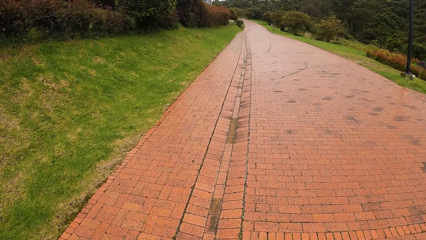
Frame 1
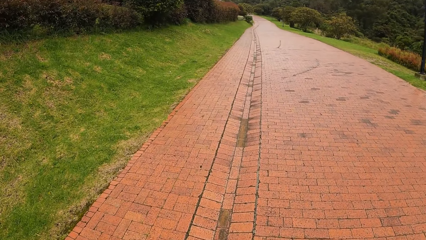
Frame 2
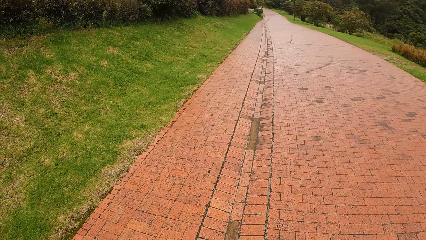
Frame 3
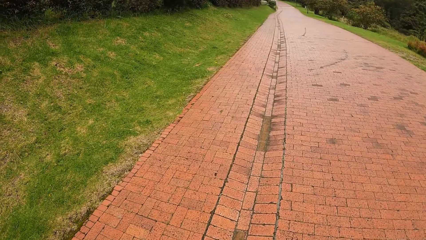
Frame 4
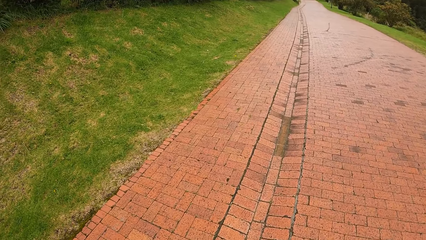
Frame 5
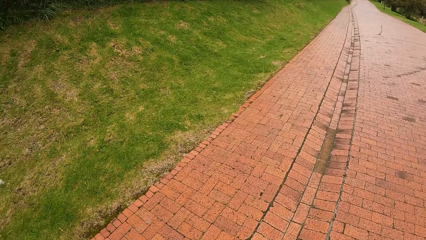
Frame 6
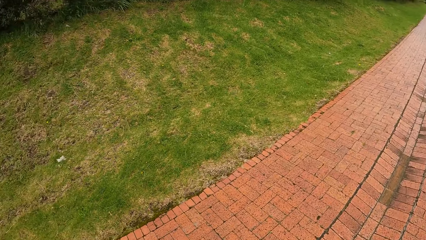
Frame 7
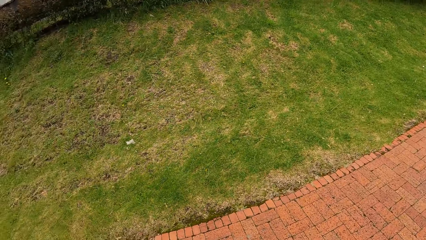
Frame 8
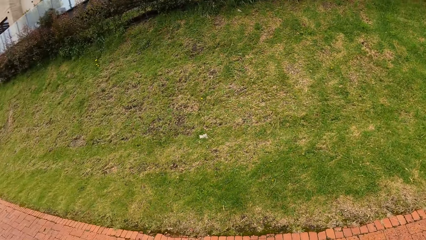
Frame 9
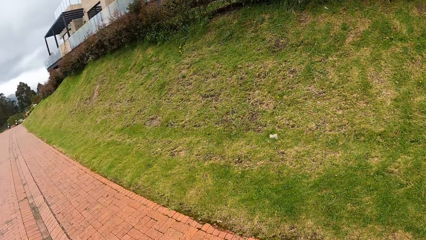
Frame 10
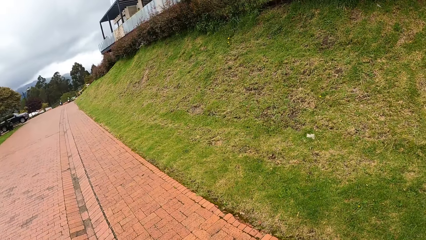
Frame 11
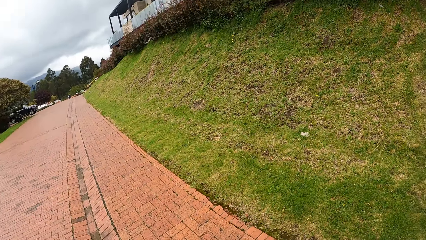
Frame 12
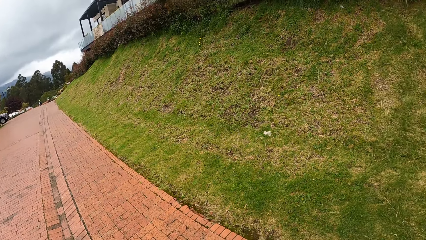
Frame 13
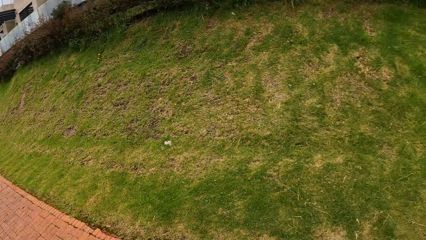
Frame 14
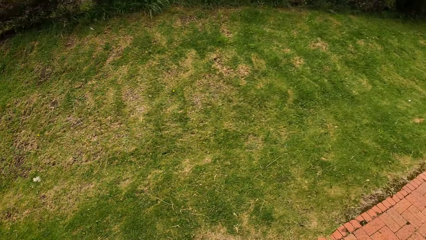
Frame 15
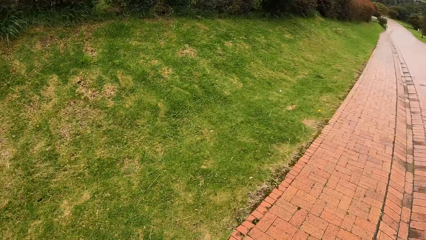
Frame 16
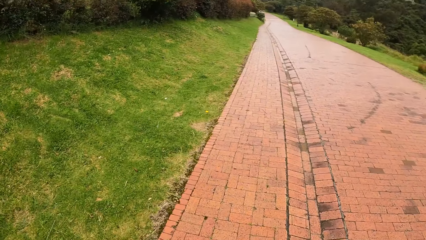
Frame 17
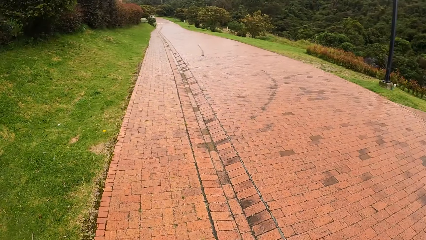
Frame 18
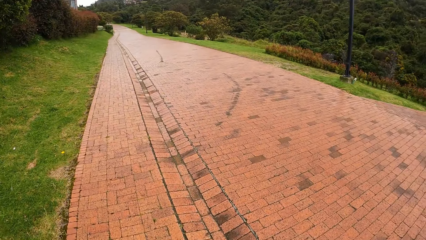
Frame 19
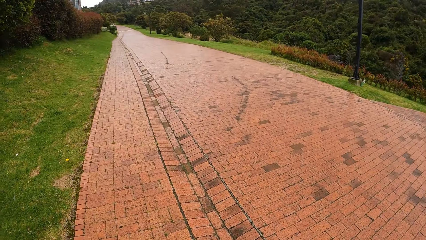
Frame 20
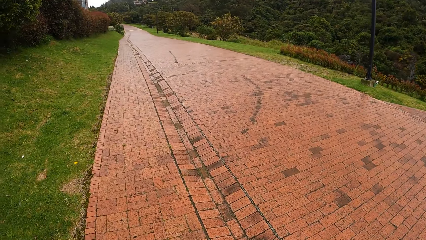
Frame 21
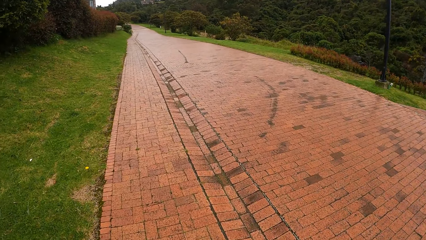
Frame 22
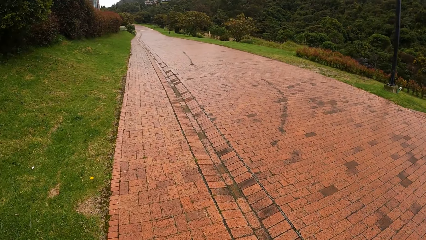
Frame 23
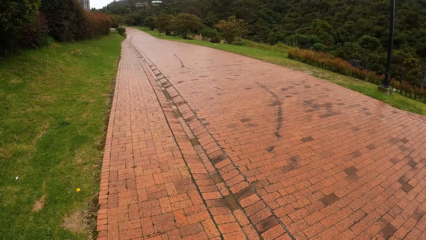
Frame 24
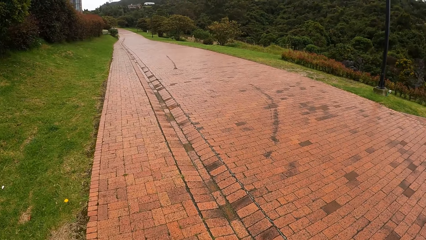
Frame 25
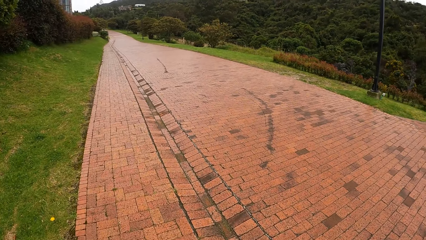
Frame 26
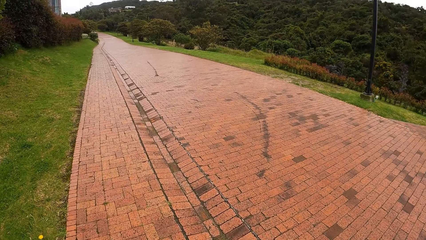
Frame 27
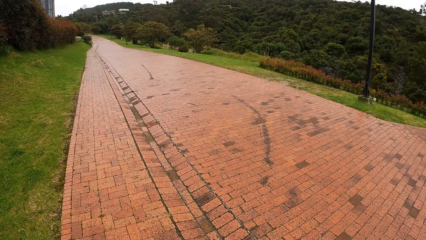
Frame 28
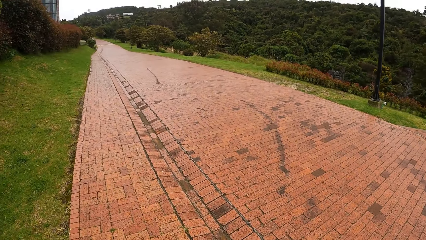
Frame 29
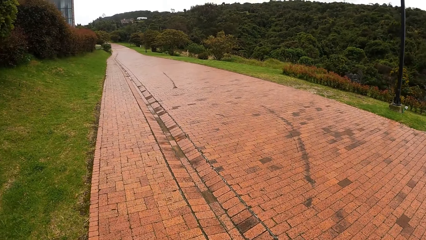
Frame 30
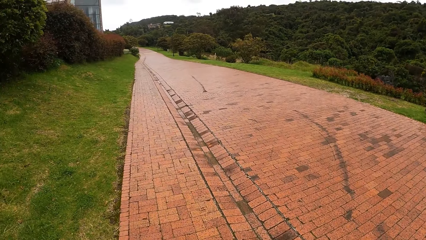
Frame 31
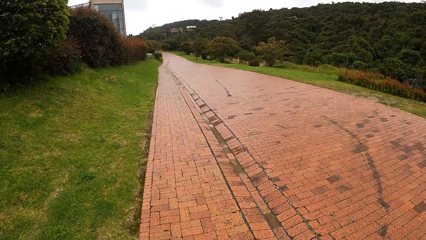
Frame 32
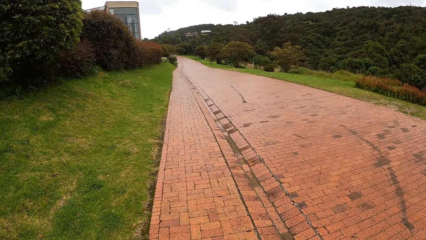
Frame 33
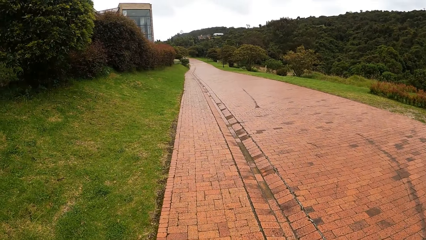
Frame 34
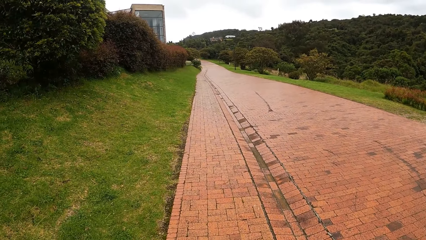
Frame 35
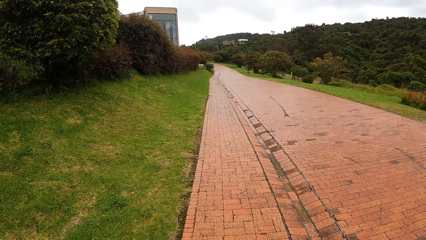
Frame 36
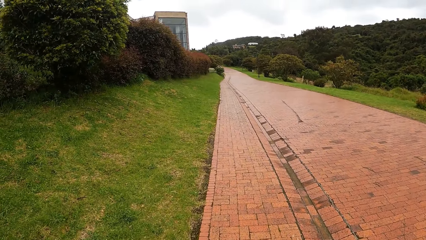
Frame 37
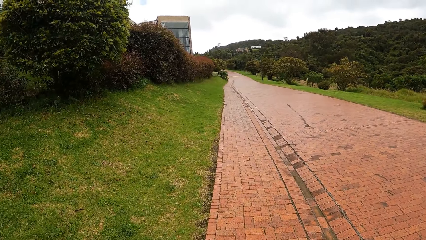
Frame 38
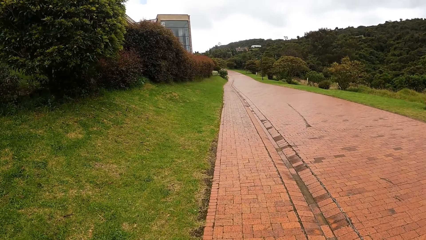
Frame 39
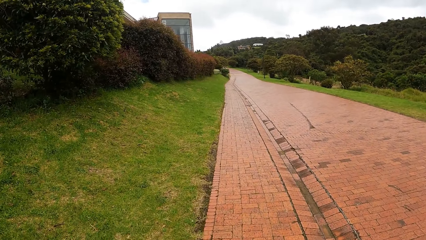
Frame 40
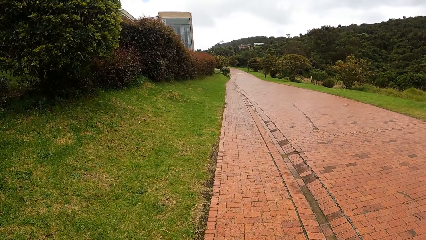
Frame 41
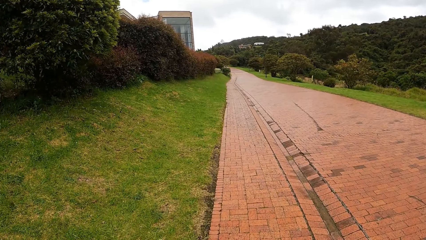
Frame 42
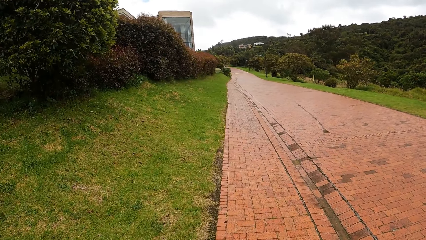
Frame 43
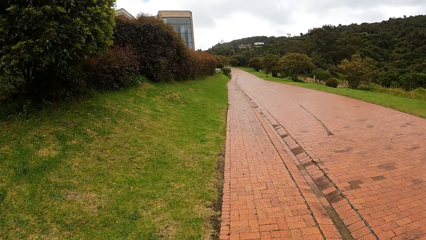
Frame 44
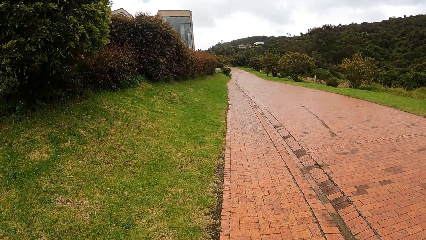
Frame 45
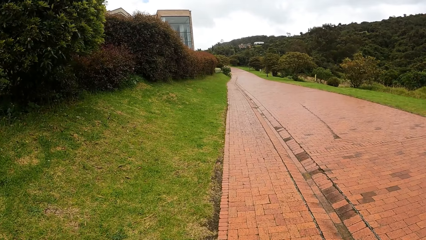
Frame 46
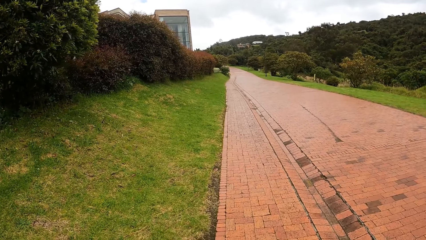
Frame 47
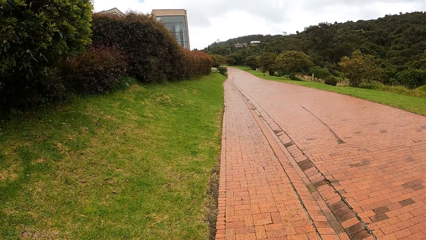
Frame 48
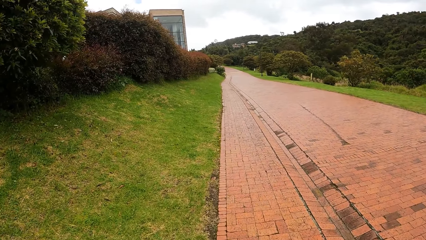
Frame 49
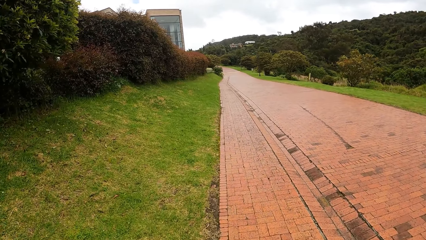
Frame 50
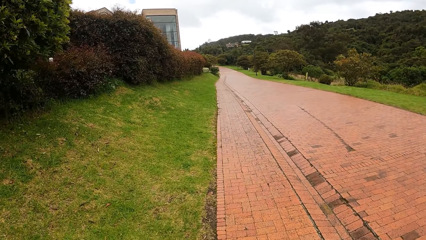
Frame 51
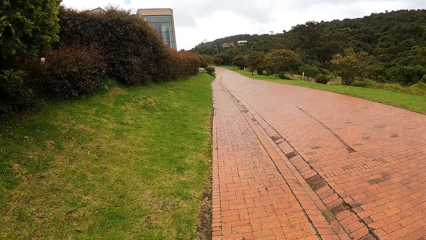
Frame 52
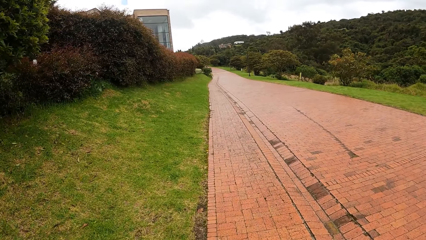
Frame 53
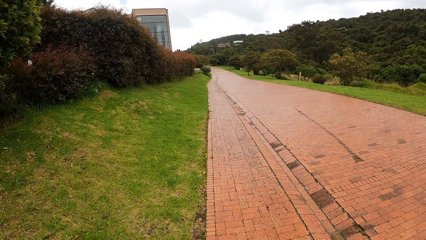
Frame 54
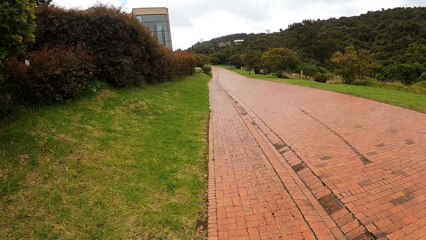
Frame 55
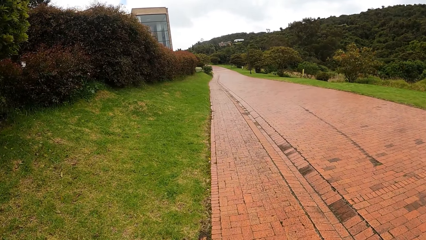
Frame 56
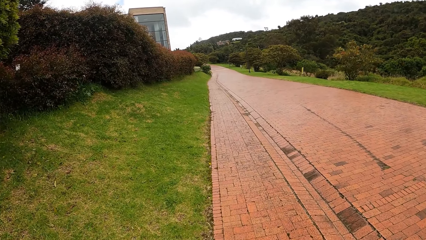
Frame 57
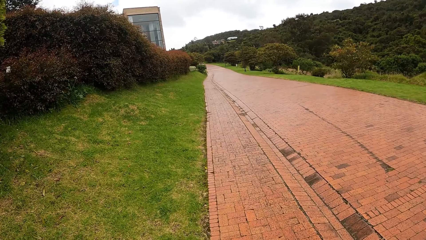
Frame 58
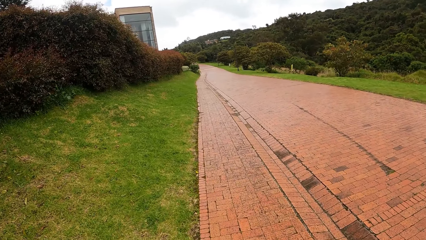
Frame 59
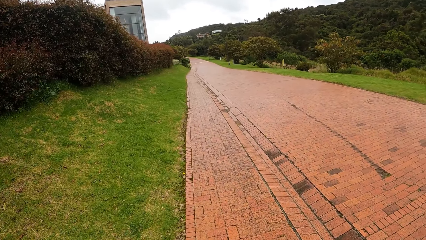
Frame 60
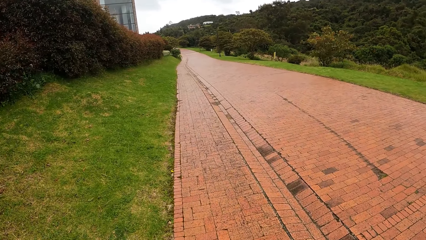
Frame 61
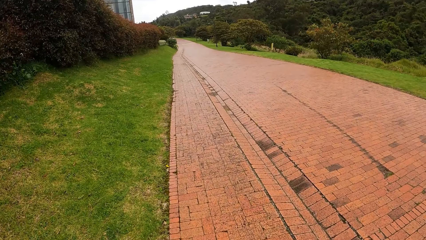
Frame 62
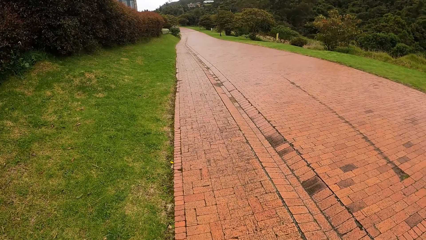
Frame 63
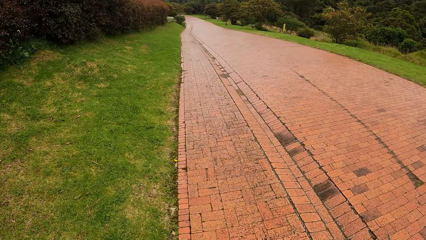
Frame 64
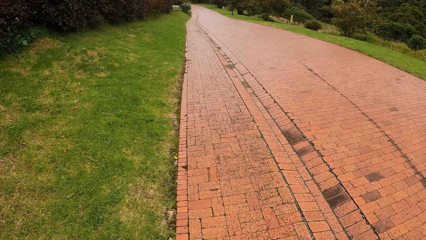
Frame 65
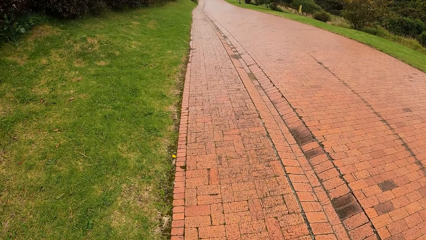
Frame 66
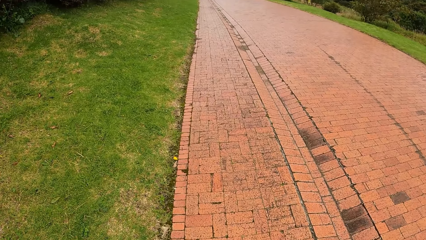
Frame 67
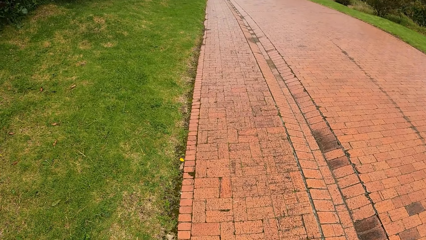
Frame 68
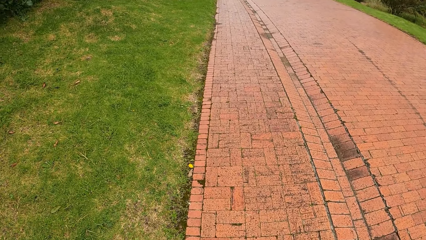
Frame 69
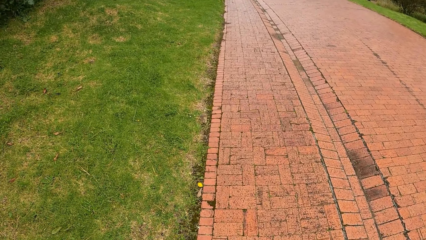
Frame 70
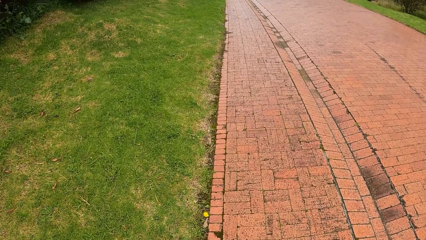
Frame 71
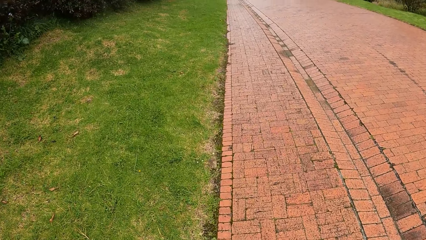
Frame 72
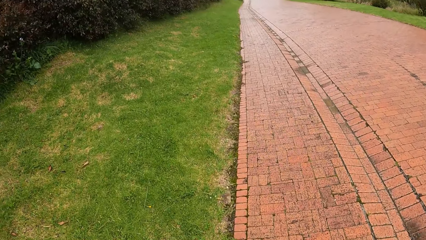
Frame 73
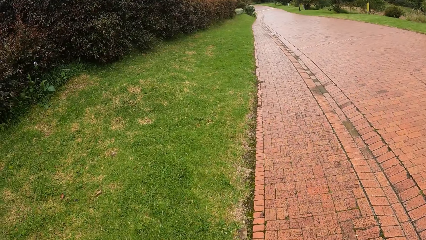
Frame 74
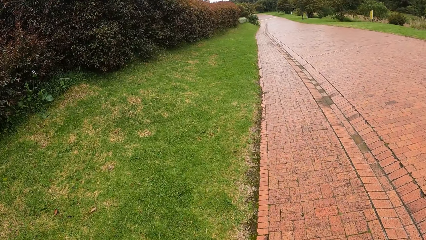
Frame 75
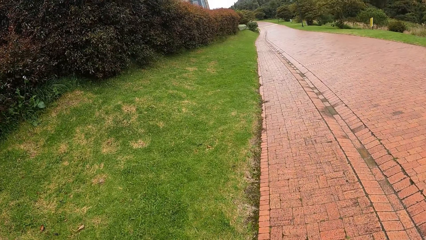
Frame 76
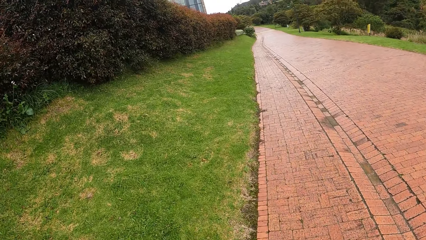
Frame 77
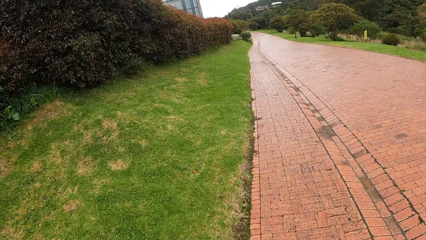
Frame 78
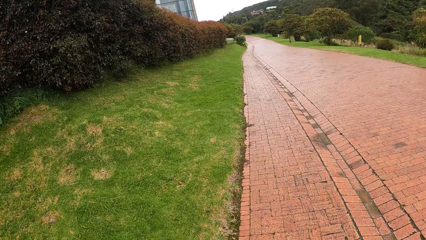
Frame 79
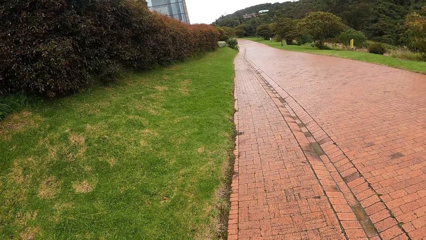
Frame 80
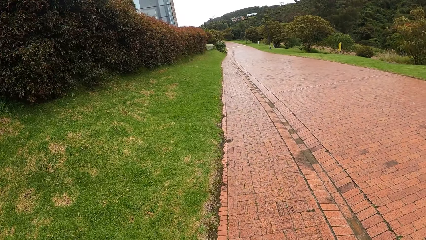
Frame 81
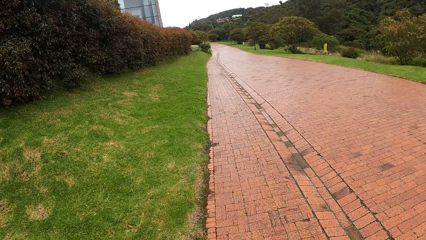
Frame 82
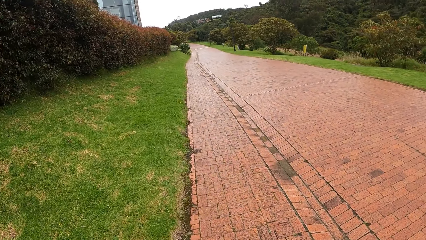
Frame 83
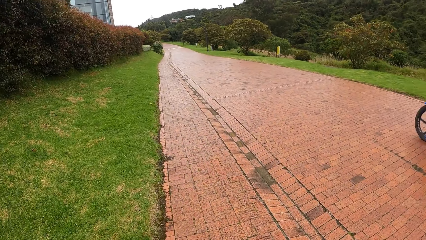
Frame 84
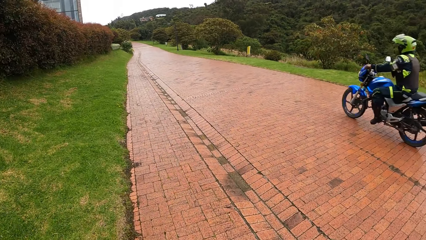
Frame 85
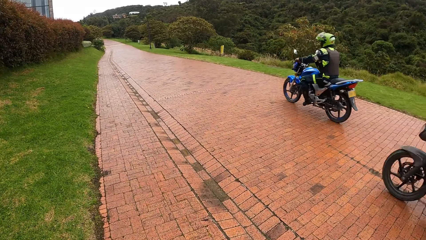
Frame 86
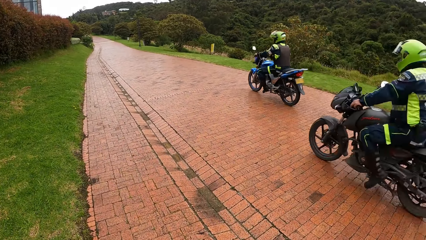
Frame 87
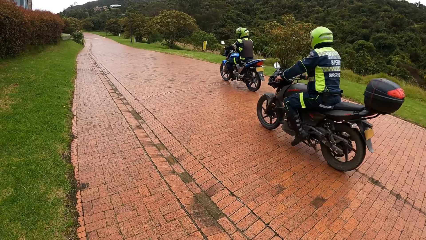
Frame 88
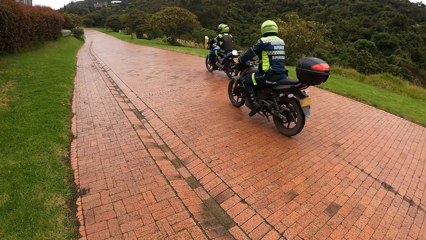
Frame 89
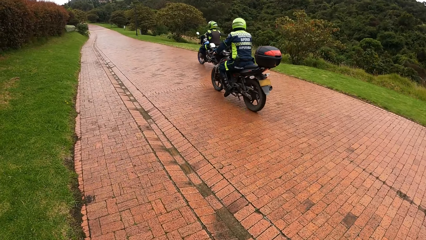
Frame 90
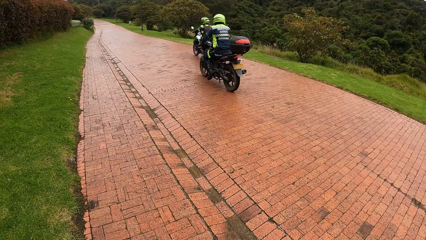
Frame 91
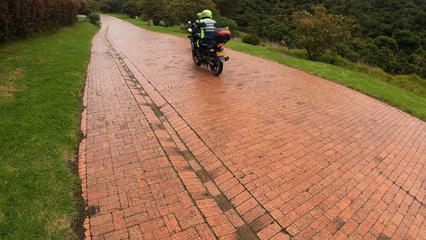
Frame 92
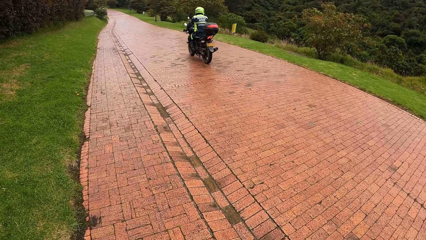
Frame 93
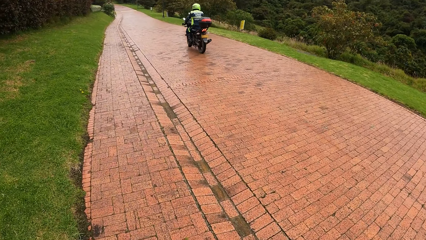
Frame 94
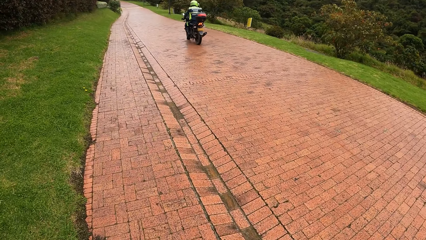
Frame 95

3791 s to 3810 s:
The camera wearer walks on the road or sidewalk. A motorcyclist rides past the camera wearer. Another motorcyclist rides past the camera wearer.
